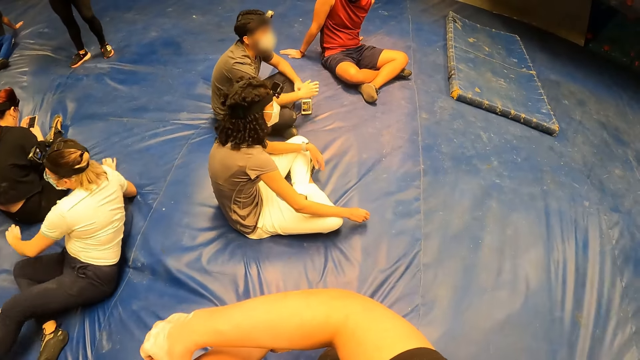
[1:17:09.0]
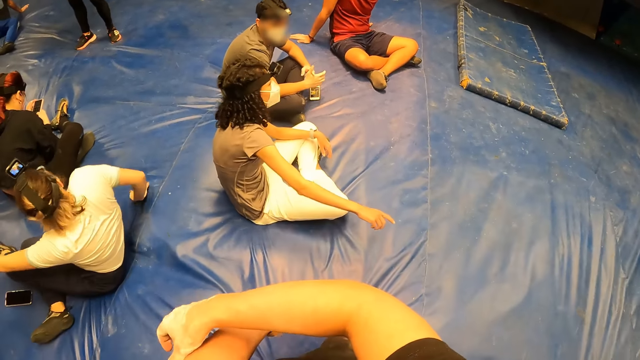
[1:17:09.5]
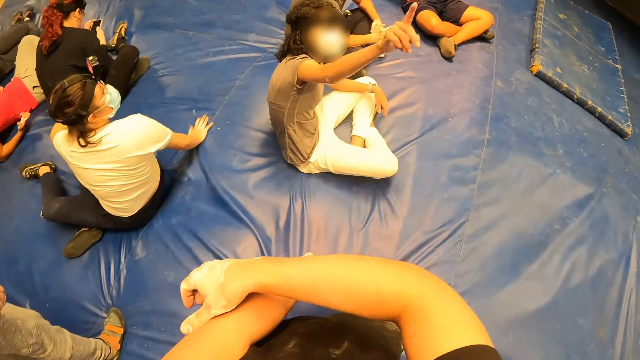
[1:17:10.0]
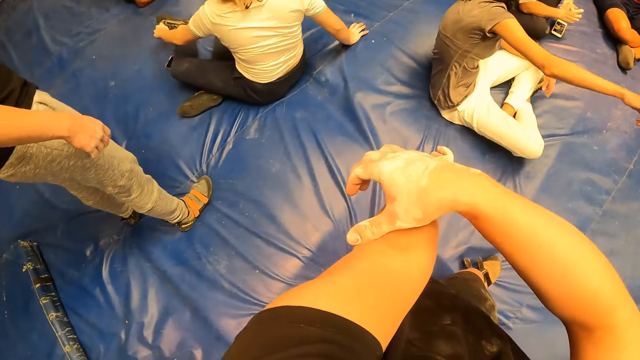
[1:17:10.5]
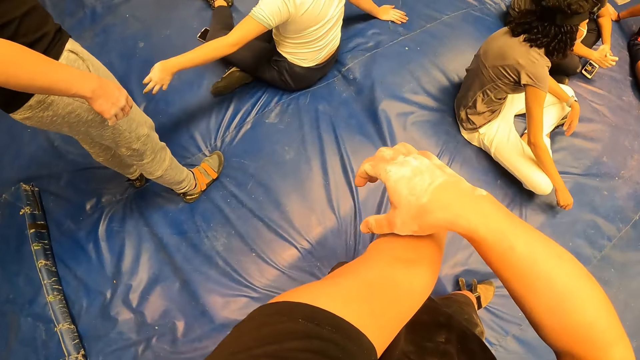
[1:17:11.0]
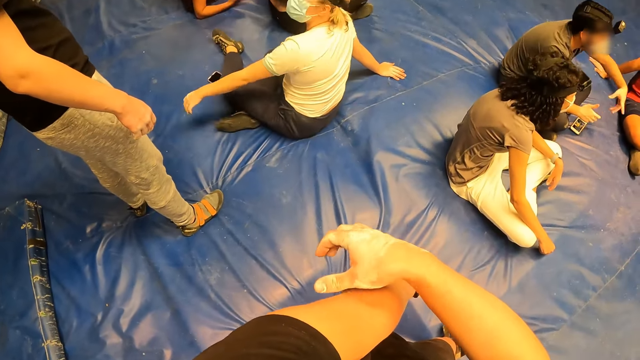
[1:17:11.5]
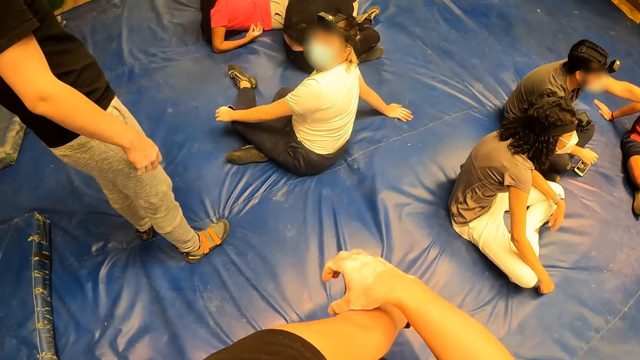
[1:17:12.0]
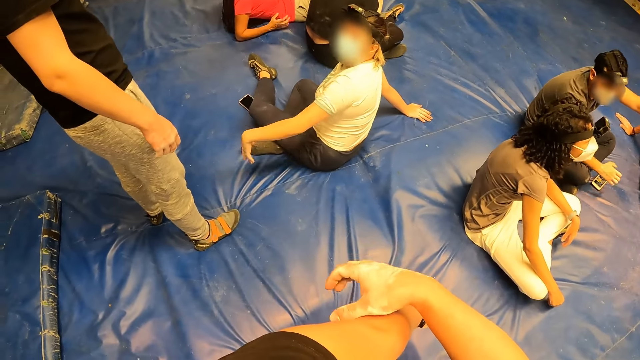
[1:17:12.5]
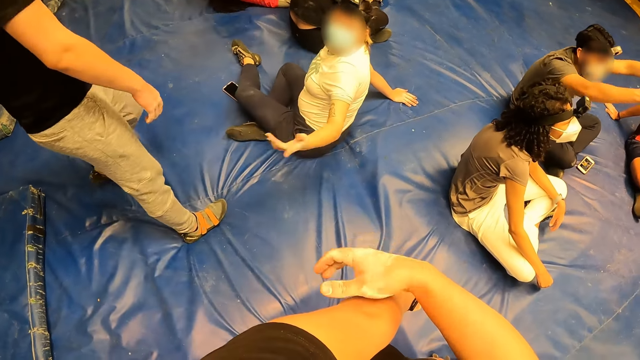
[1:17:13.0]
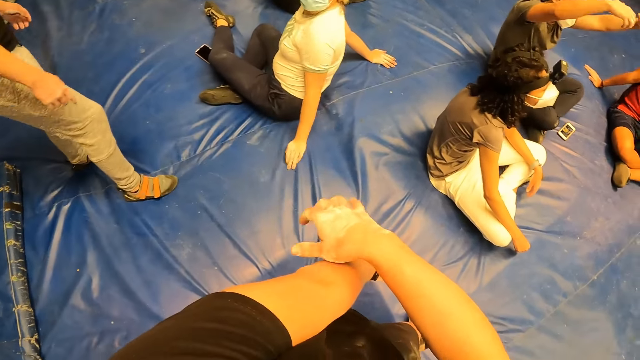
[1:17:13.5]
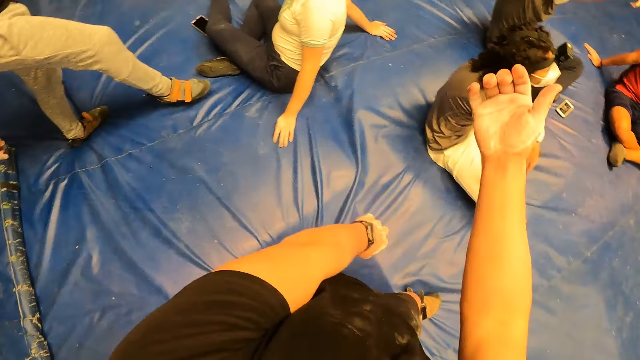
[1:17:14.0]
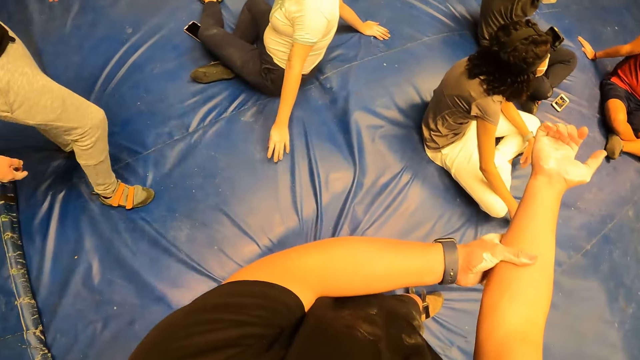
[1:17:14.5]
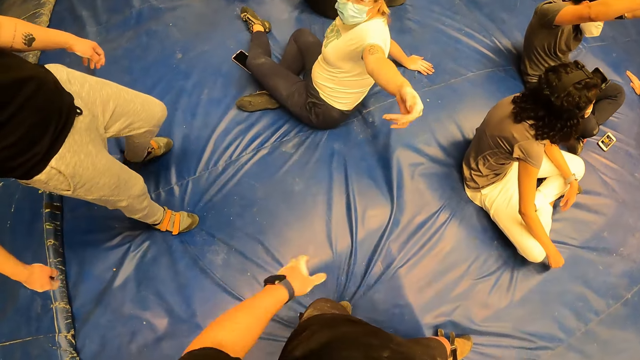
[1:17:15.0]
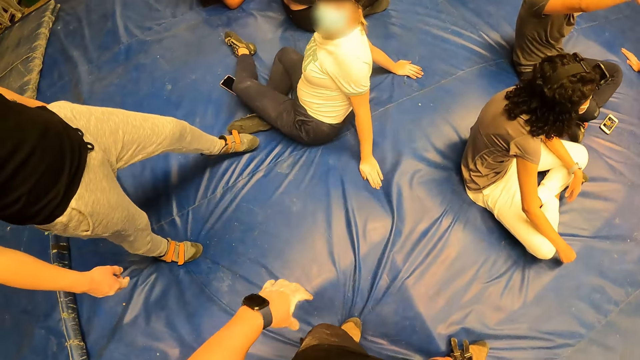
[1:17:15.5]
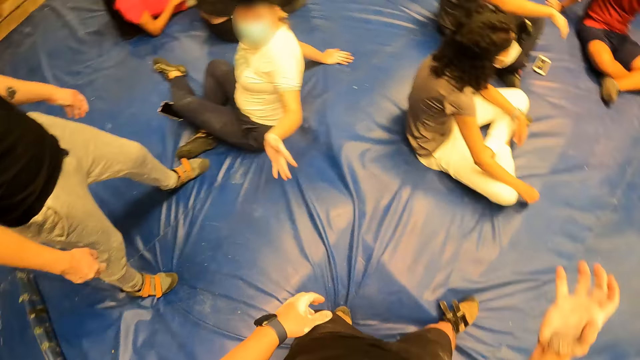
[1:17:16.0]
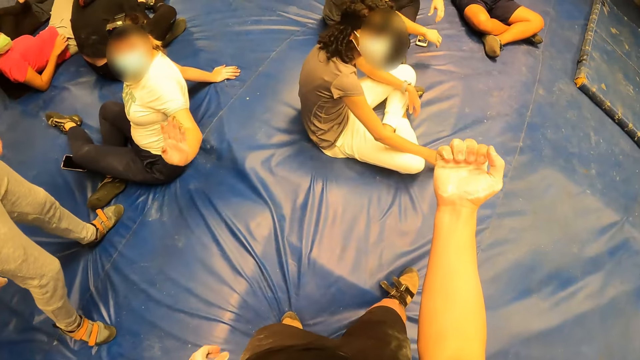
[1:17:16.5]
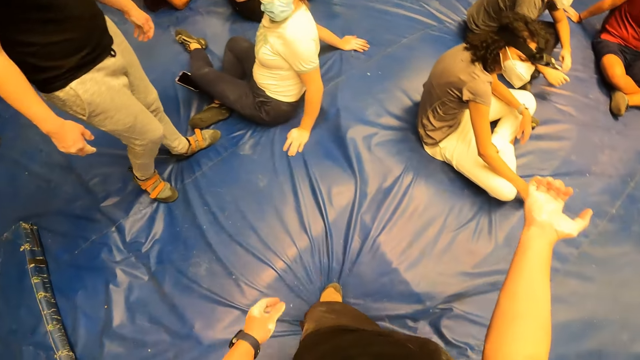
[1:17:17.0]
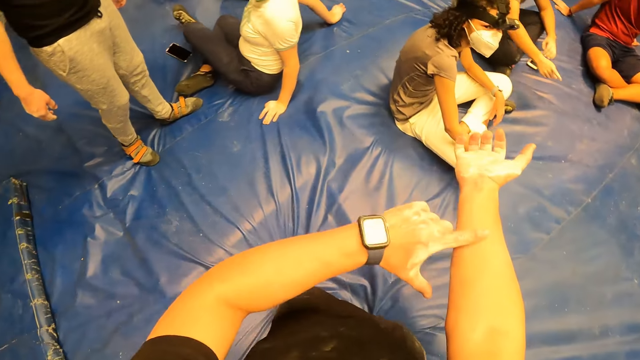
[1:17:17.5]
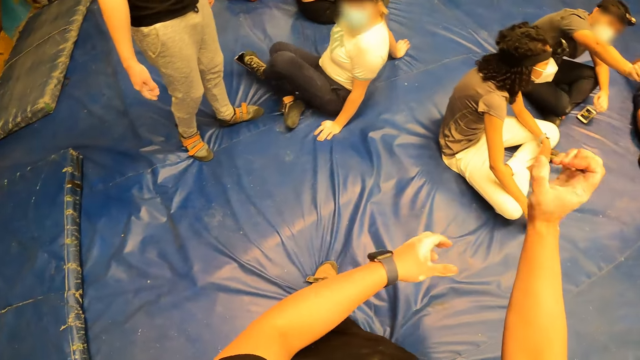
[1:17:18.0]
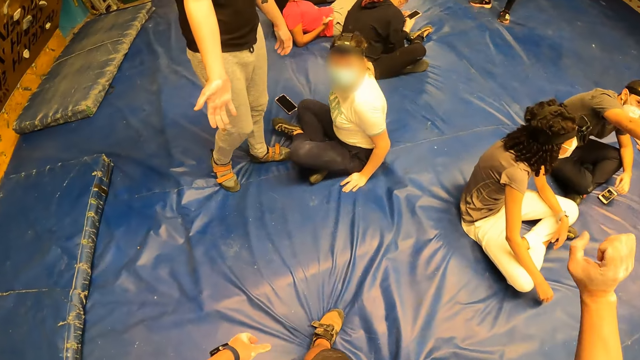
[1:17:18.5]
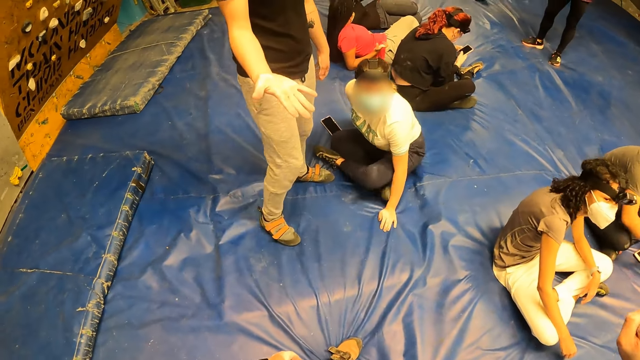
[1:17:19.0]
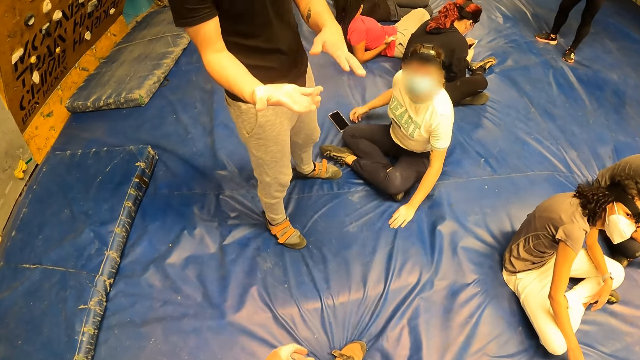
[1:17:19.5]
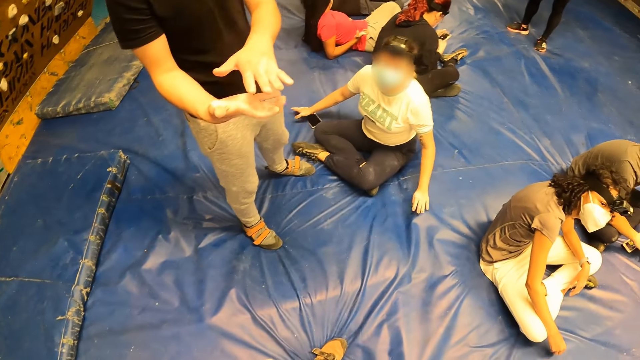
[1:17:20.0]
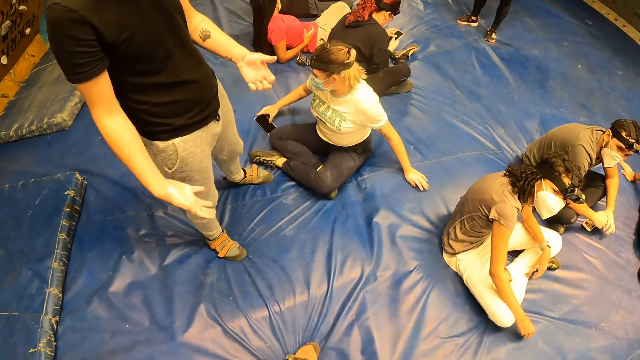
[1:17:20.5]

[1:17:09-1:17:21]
The camera wearer looks around. He interacts with a woman on the ground. He holds his right arm with his left hand. He lifts his left hand, stretches his right hand to the front. He rubs his right hand with his left hand finger. He interacts with a man. He folds his palm.

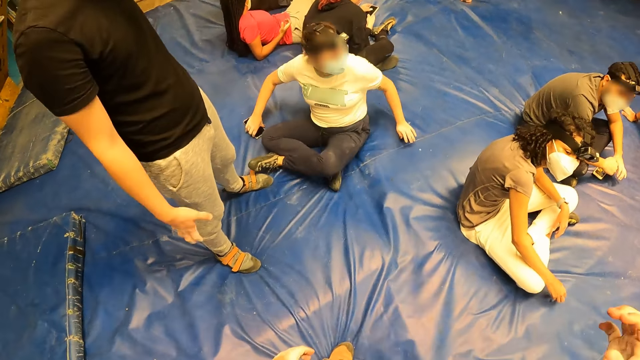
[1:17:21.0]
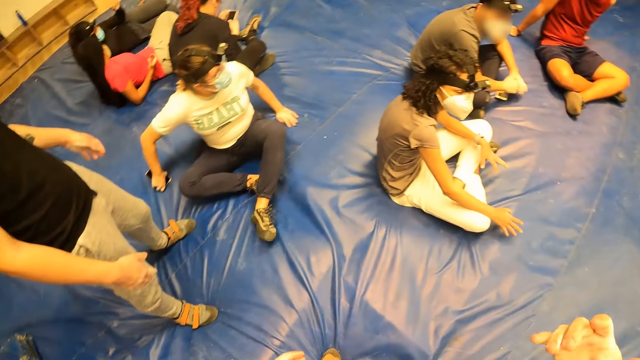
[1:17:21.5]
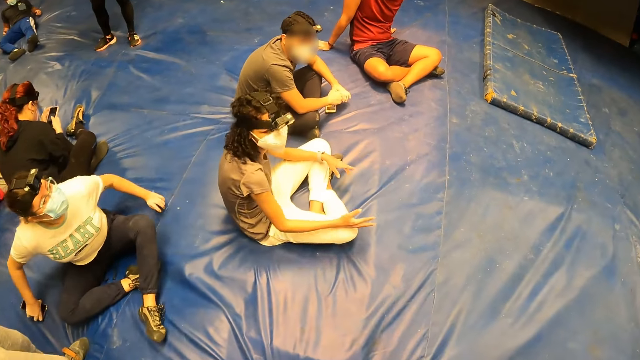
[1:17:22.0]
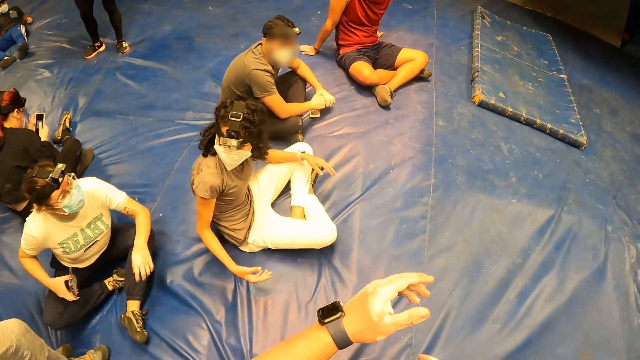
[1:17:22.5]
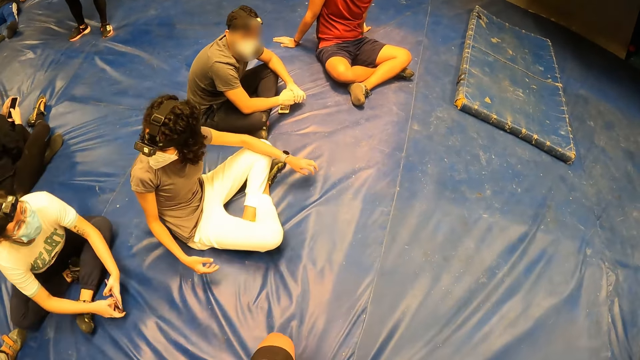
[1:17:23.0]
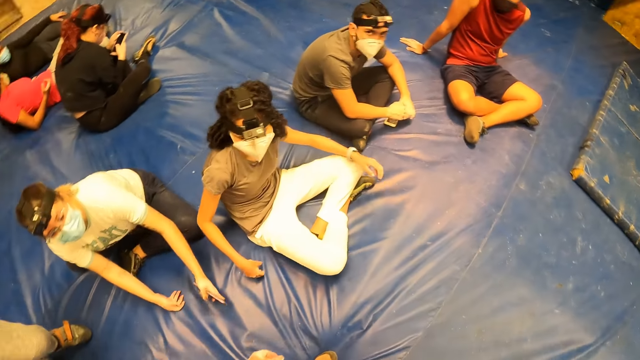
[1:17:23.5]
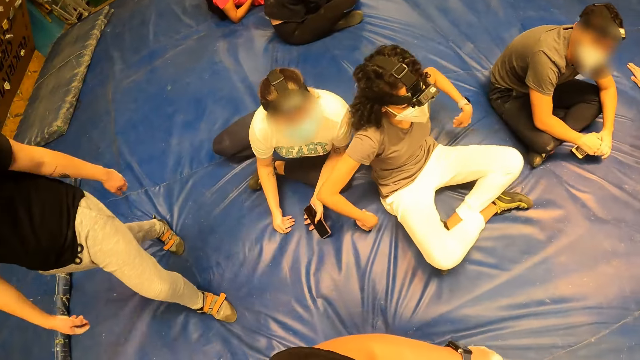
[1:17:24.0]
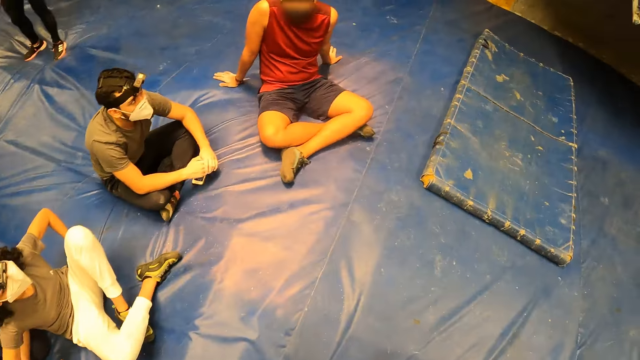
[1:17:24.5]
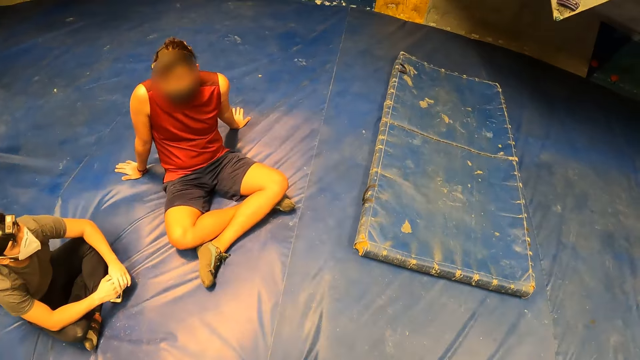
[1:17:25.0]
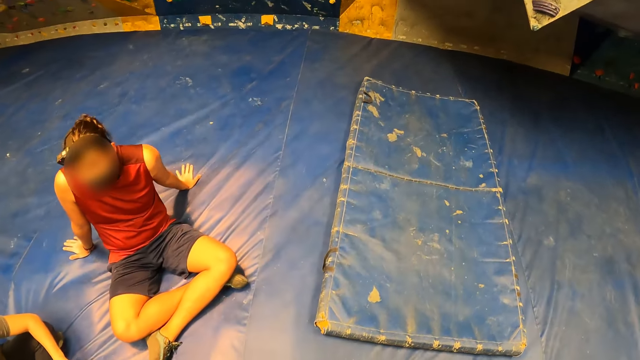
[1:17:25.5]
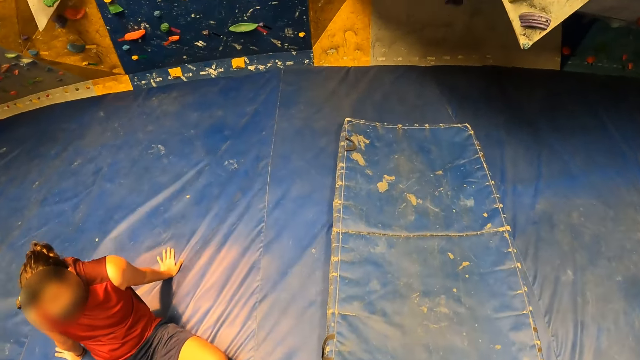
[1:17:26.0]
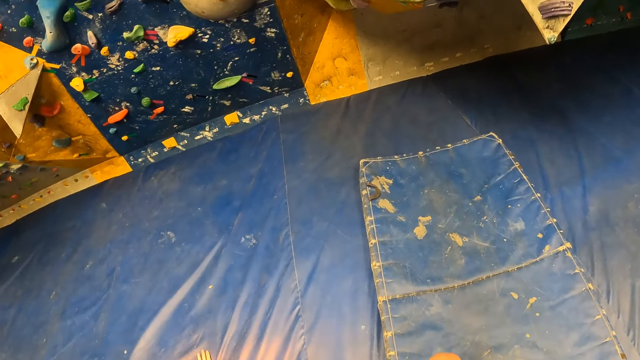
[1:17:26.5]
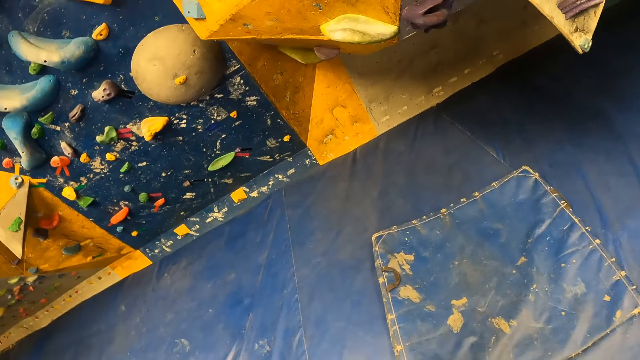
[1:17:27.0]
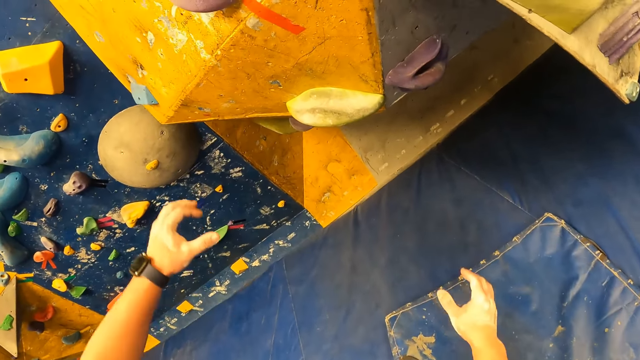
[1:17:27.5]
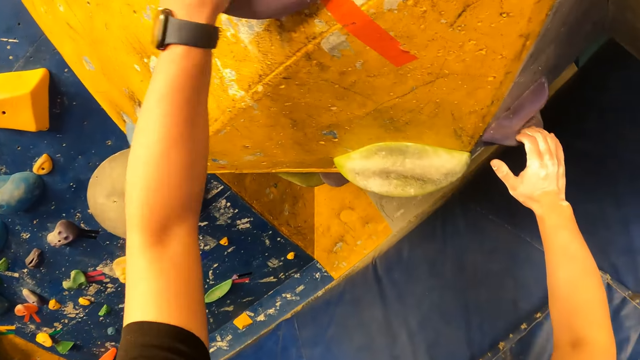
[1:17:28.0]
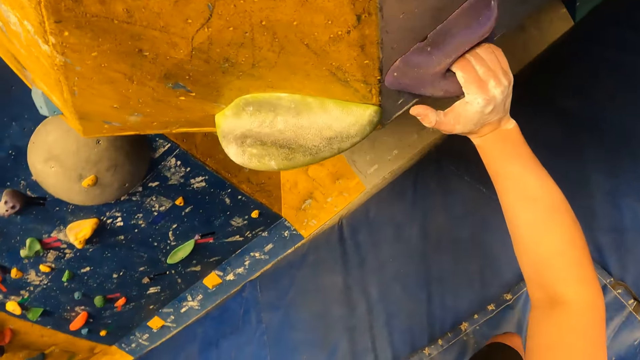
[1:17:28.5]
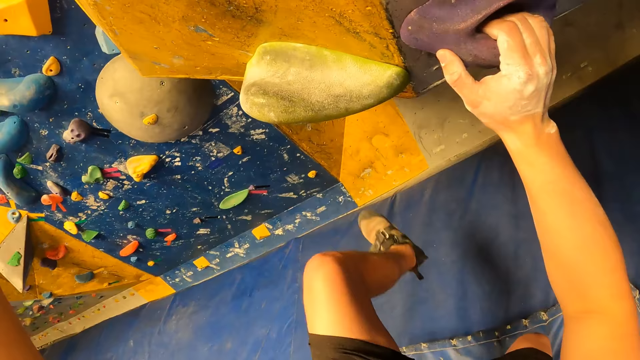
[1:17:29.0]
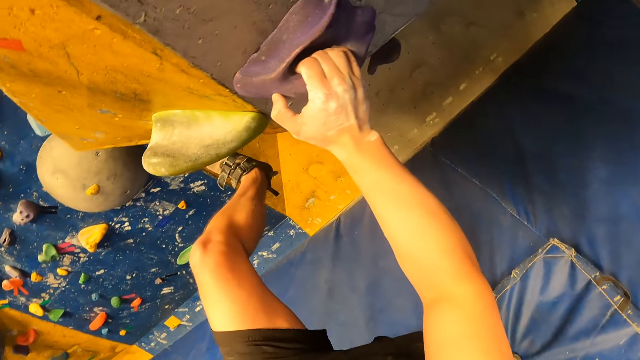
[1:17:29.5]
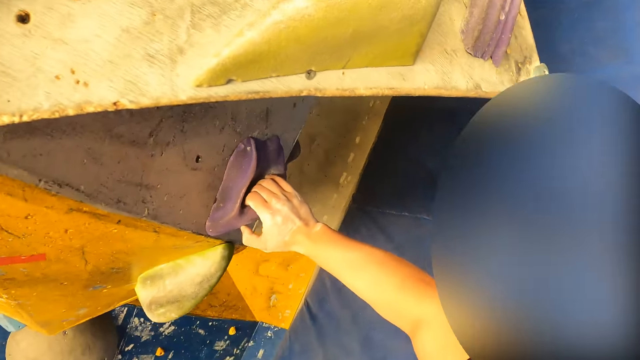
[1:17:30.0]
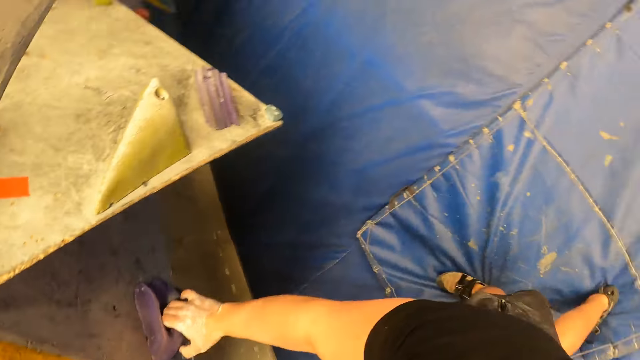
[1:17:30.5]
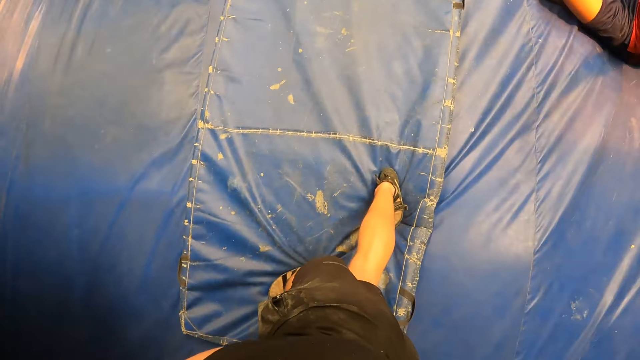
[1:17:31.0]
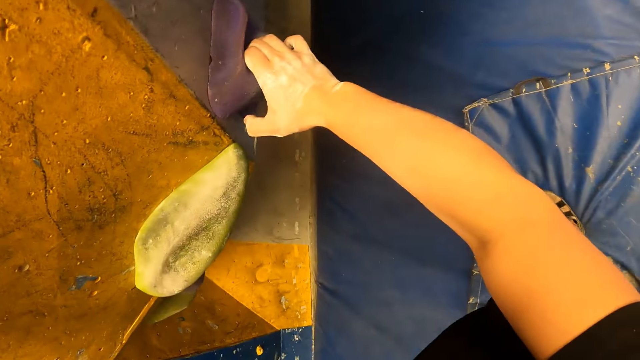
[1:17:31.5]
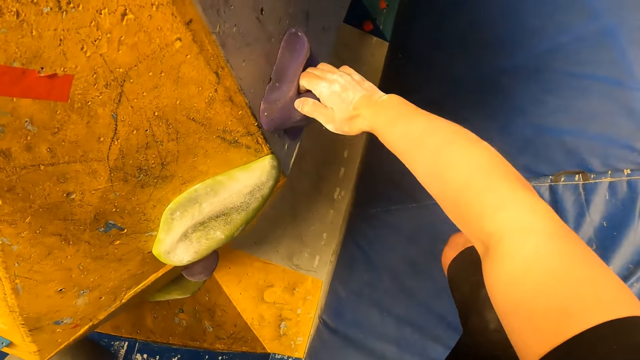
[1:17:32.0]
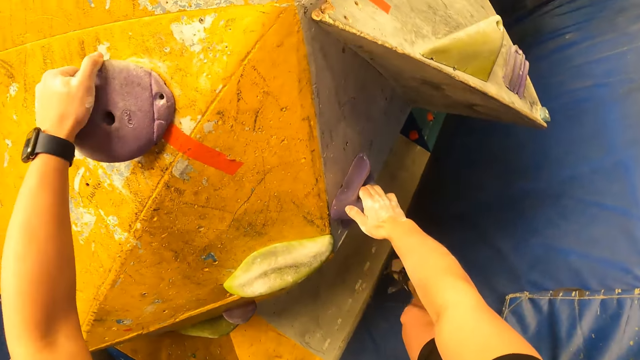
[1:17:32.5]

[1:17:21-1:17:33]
The camera wearer raises a hand. They look around, move around. They touch the climbing wall. They attempt the bouldering wall with both hands.
